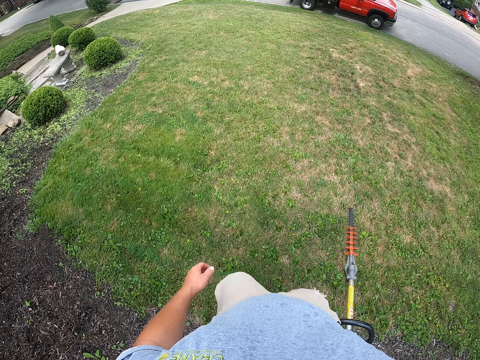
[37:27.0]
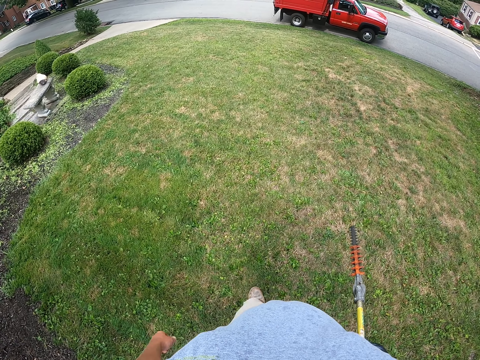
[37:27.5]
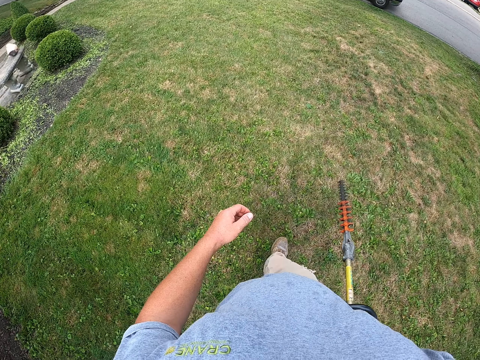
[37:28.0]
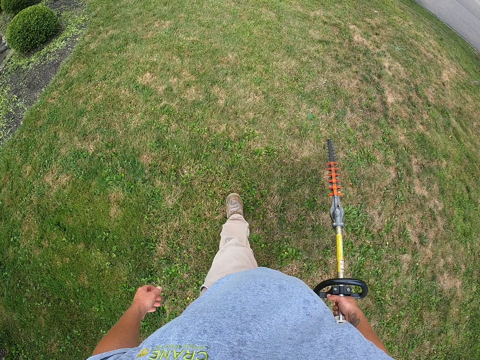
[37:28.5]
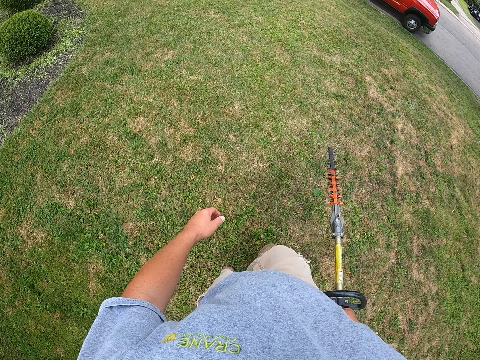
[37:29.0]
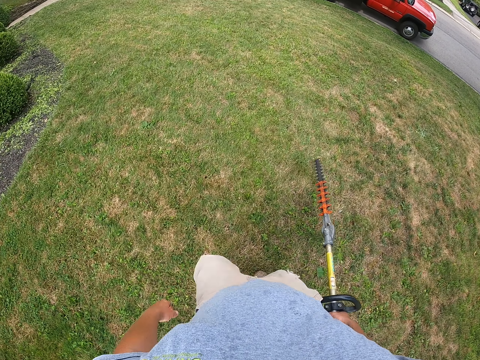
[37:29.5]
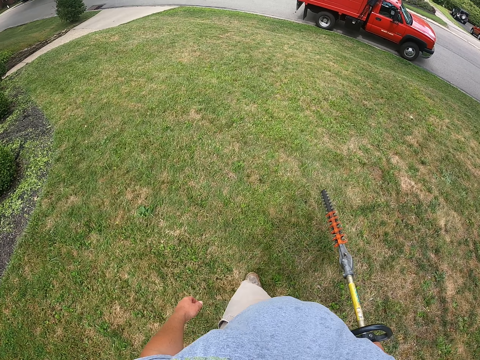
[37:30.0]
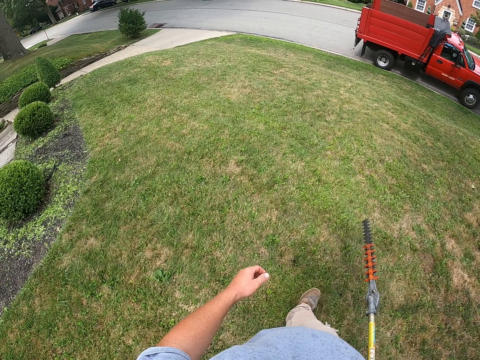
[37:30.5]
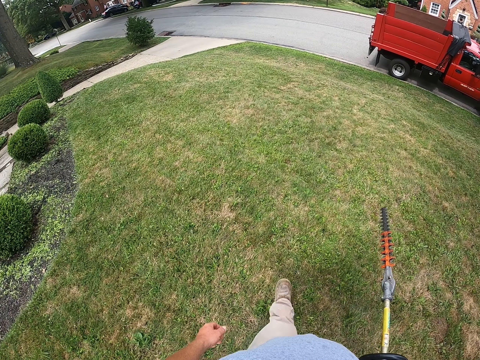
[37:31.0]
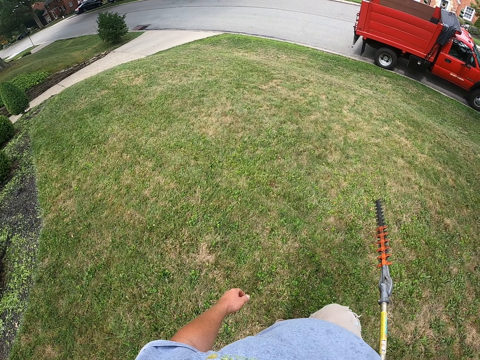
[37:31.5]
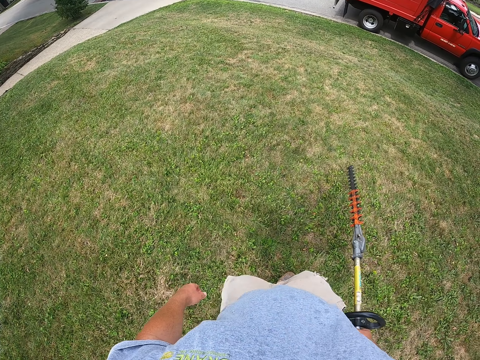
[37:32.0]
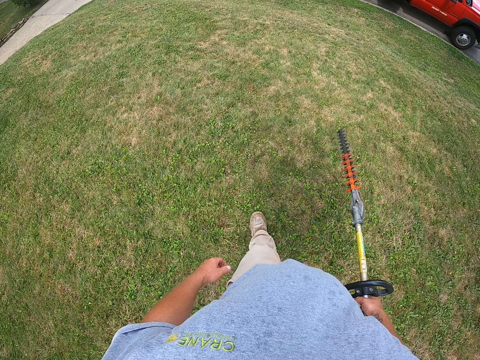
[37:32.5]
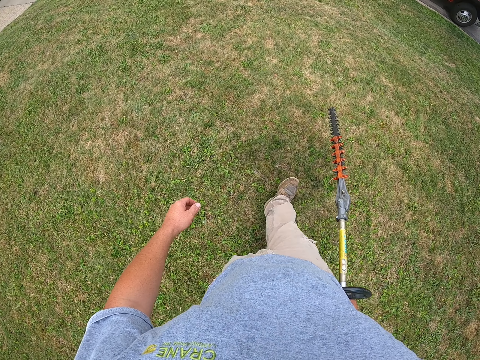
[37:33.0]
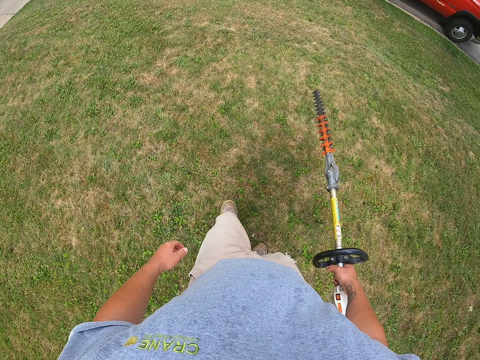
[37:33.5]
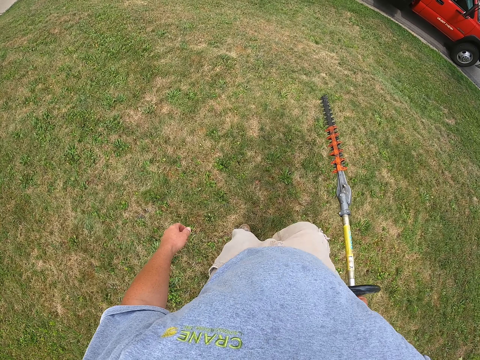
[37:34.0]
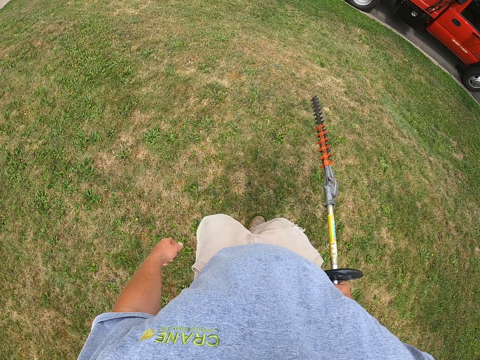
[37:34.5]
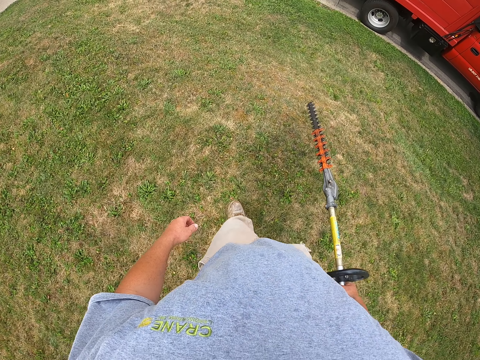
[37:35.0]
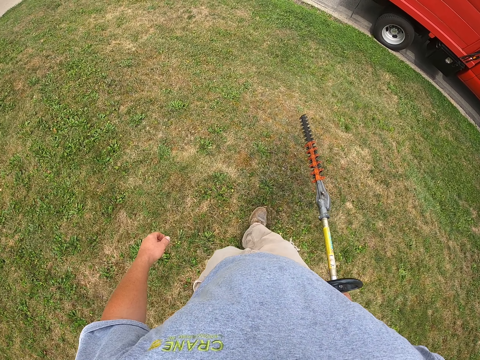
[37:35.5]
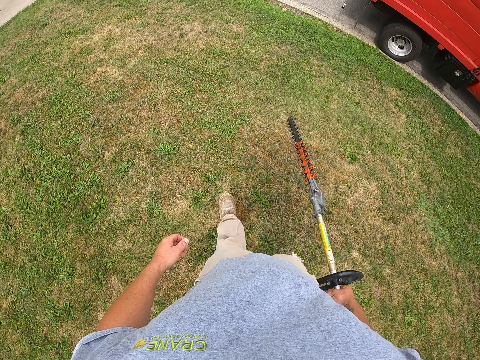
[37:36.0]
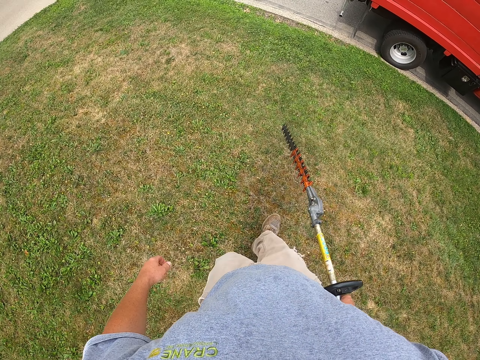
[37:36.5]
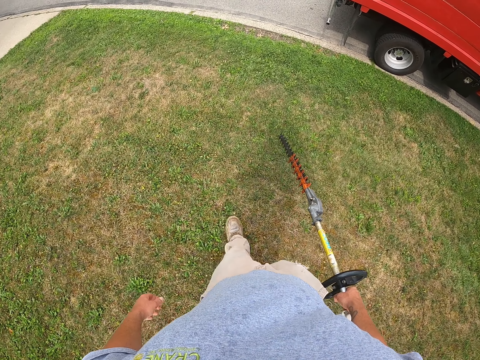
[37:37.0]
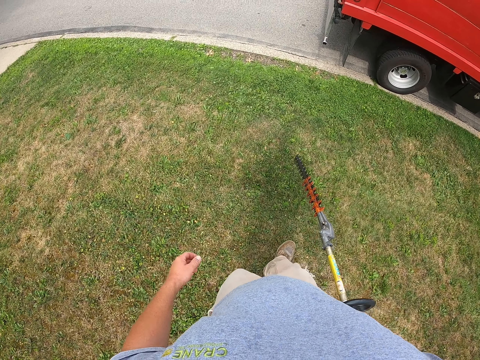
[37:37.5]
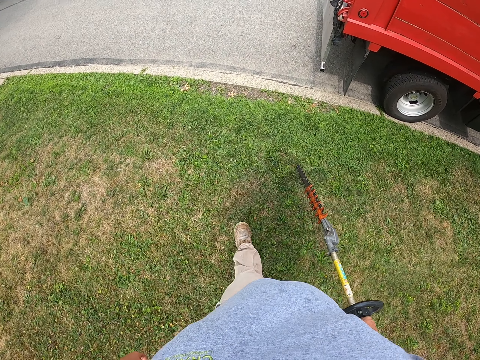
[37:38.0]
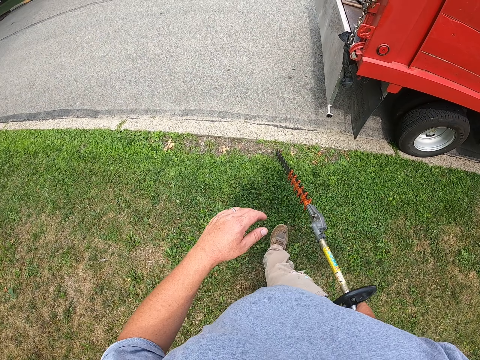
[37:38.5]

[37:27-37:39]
The camera wearer walks towards the car.

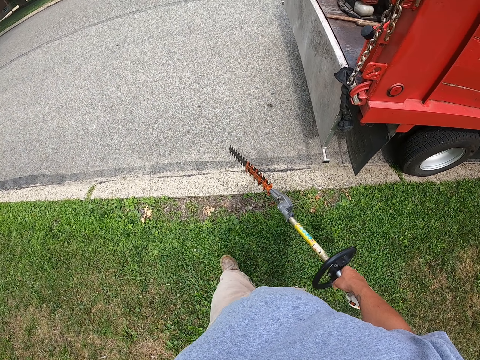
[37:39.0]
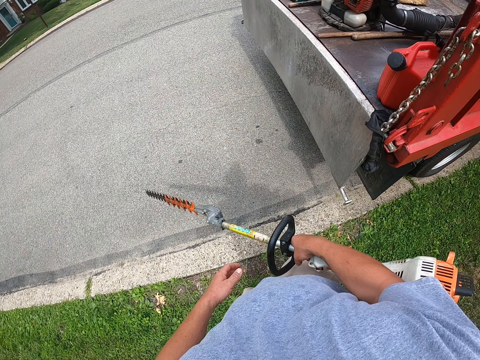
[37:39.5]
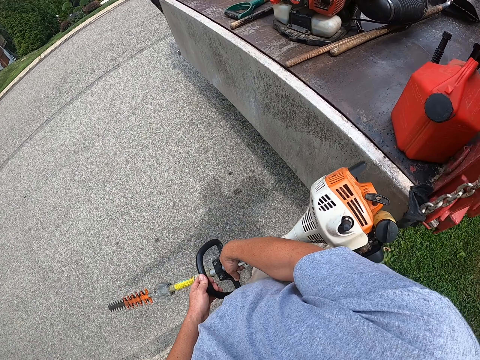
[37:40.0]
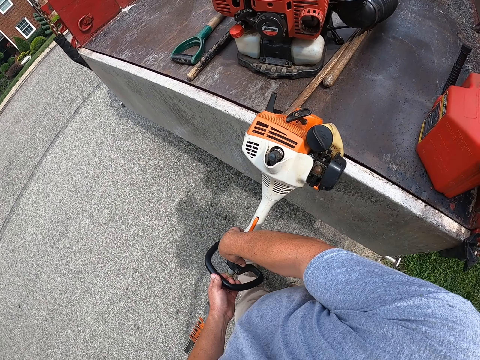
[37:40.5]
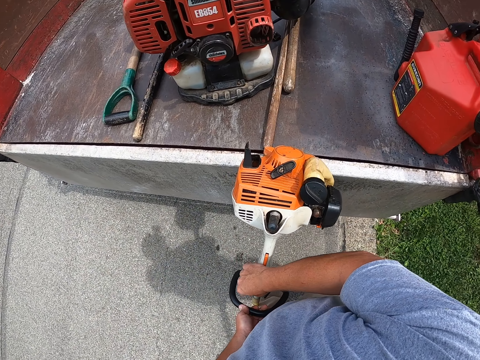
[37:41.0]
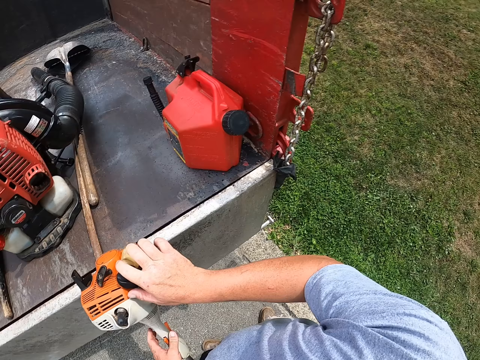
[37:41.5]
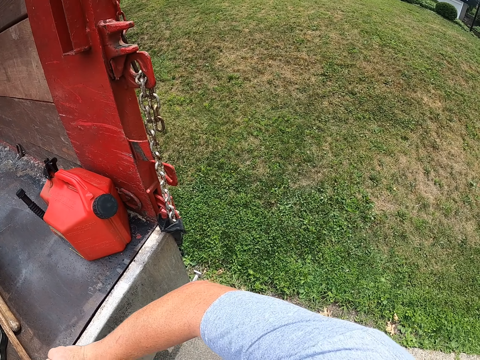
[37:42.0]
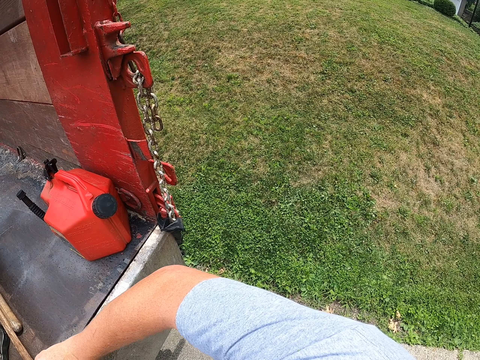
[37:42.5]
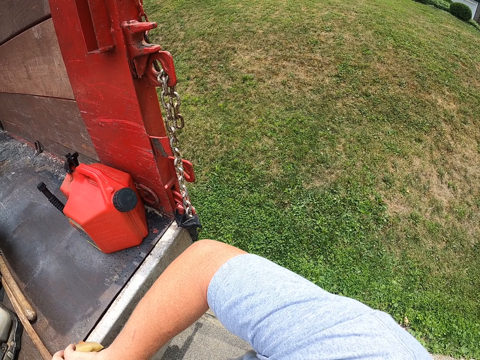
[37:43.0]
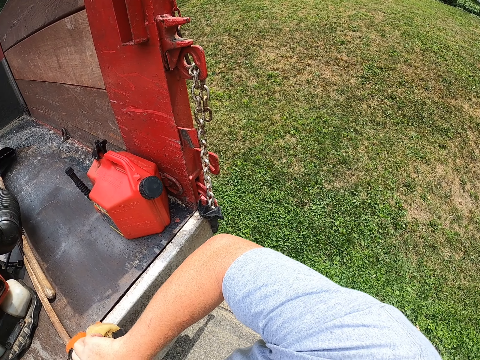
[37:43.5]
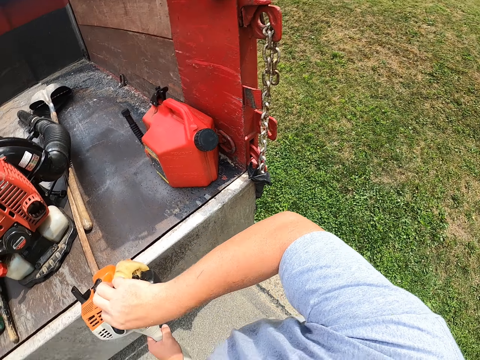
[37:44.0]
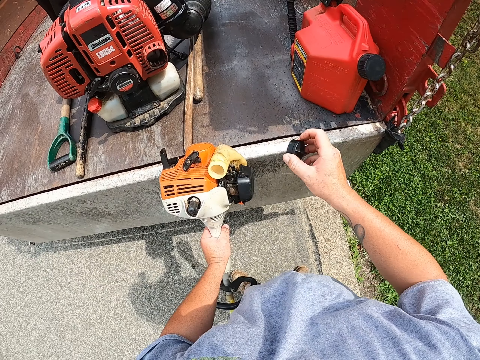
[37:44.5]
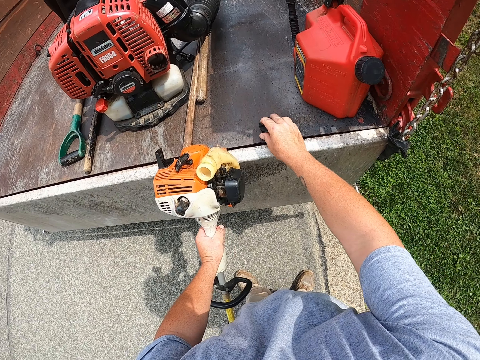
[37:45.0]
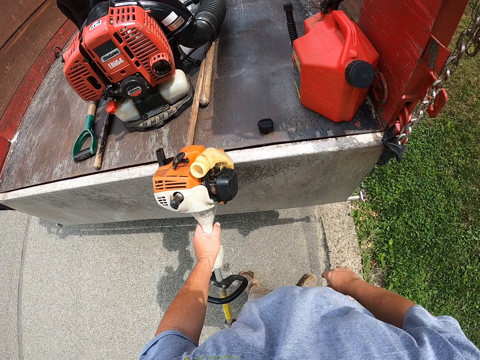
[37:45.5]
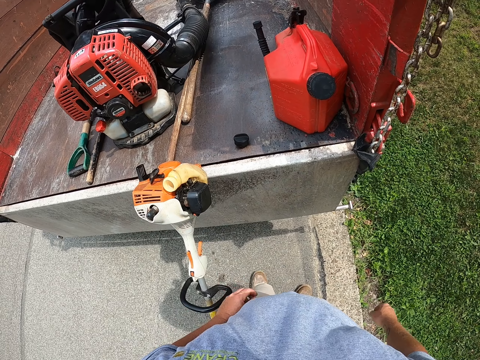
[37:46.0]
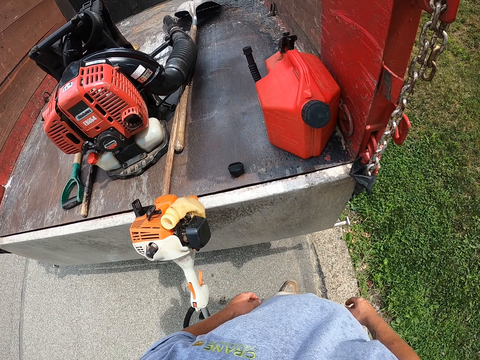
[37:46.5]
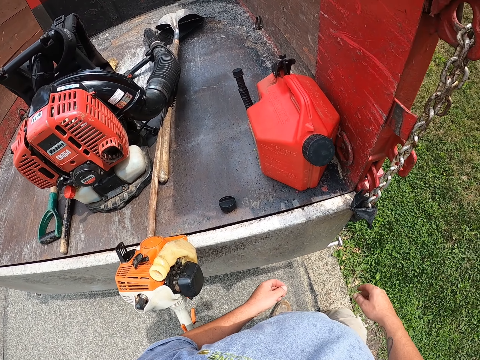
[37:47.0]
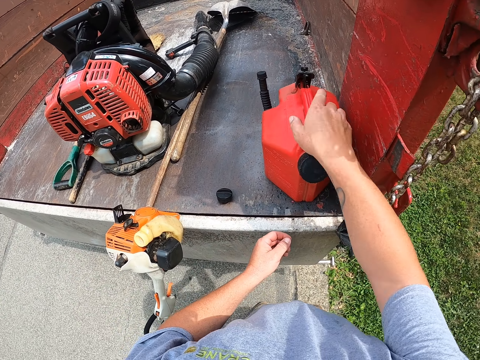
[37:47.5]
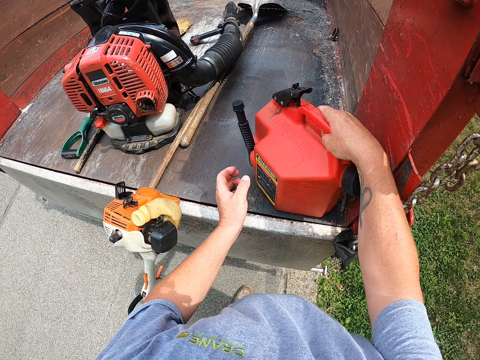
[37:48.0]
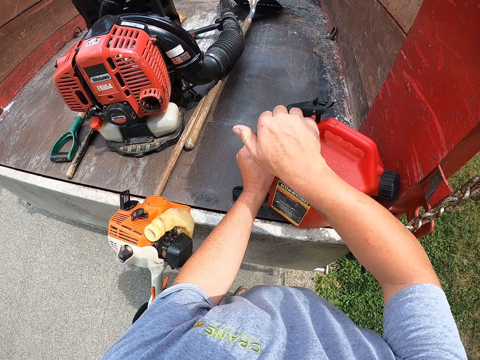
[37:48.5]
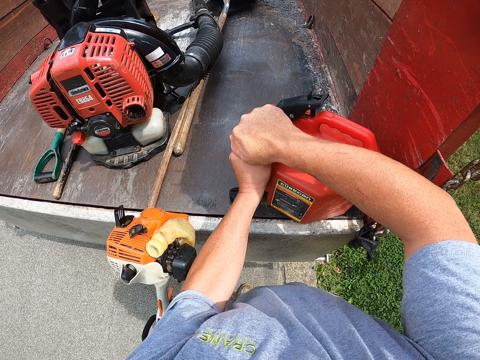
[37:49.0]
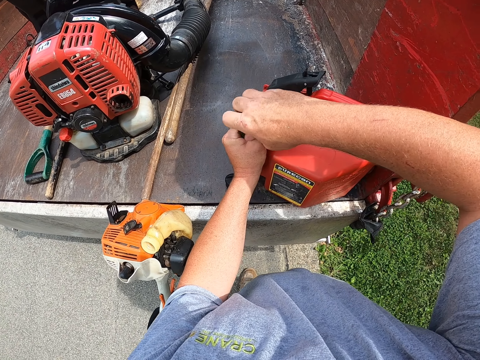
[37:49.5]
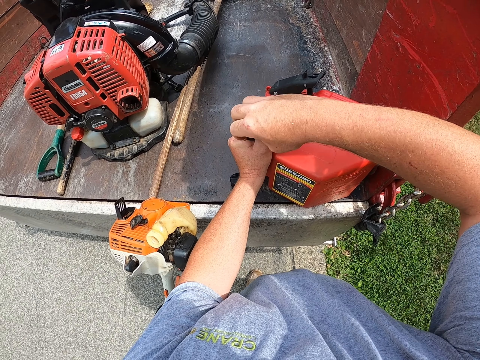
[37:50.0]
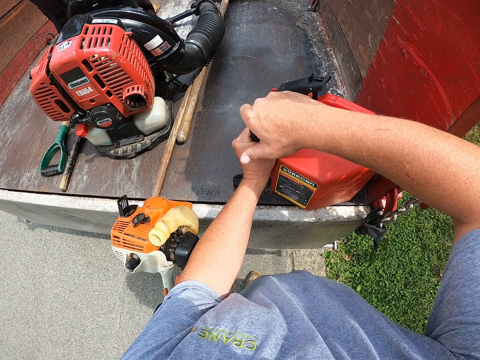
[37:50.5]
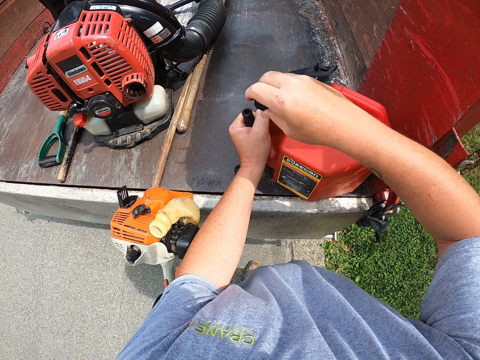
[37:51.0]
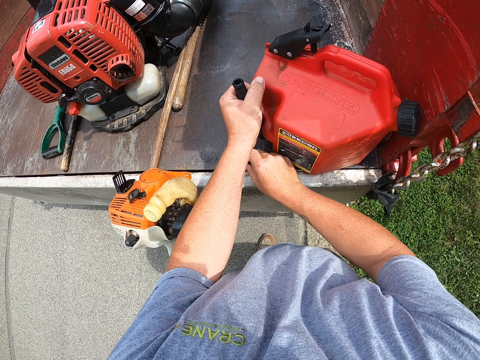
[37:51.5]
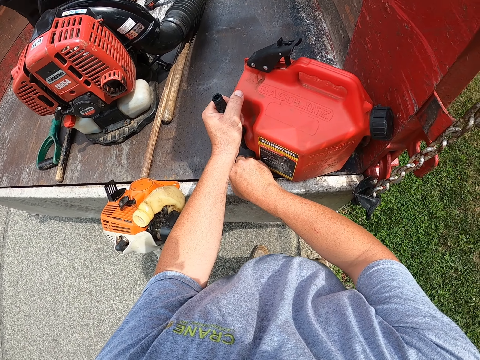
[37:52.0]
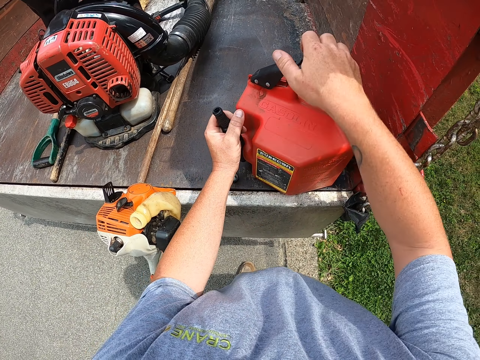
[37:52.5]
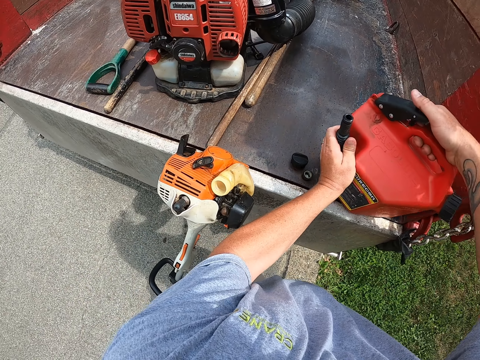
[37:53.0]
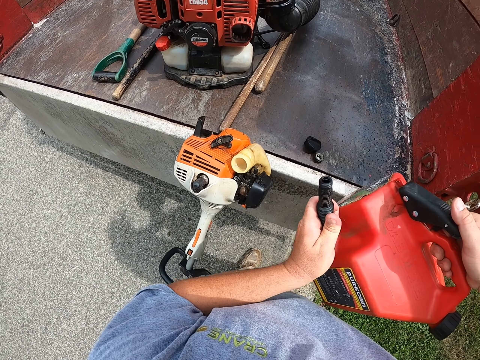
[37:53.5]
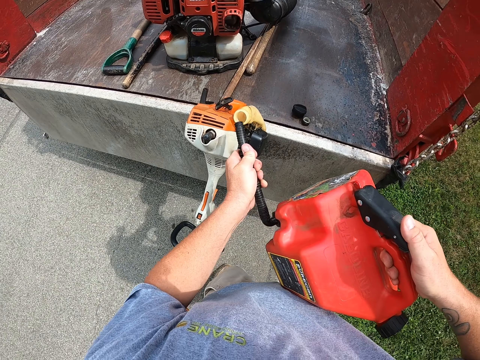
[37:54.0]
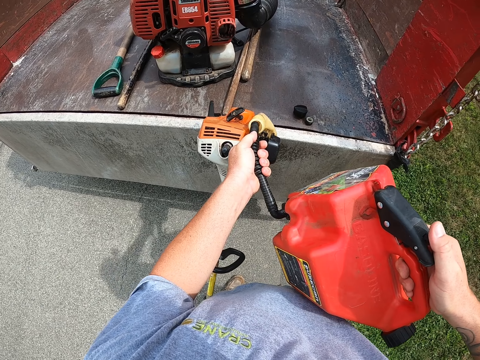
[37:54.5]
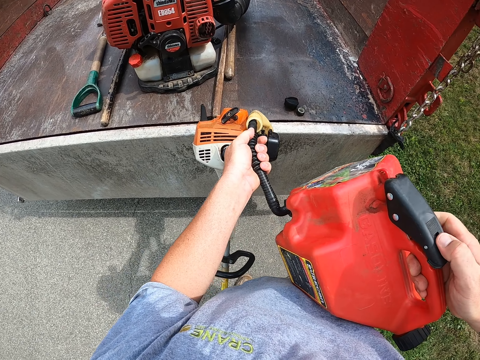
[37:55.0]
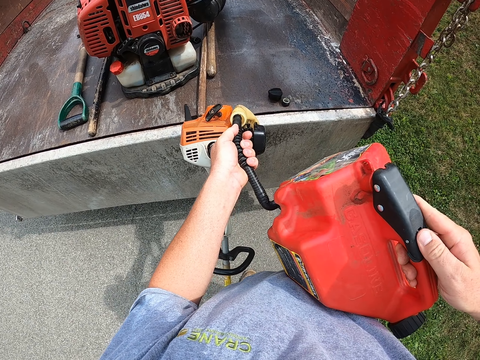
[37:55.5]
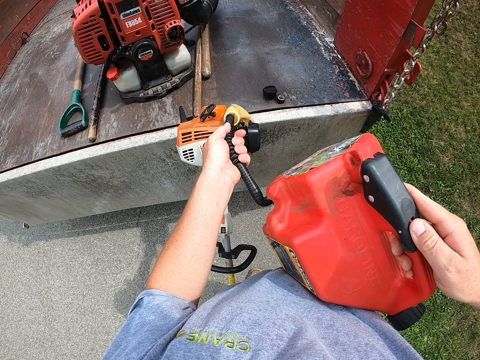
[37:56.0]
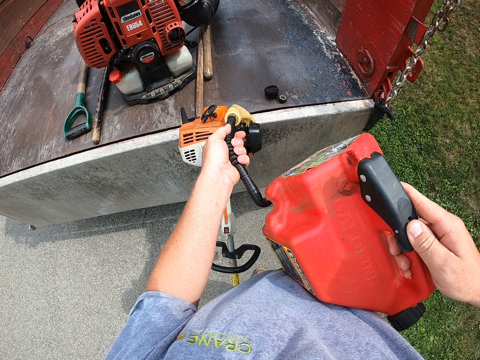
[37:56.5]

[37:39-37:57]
The camera wearer leans the hedge trimmer on the car. They open the hedge trimmer tank. They put the cork down. They pick up the oil container. They hold the gas can. They open the oil. They refill the hedge trimmer oil tank.
